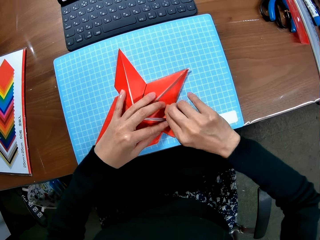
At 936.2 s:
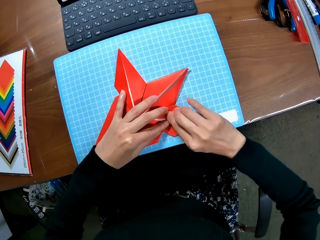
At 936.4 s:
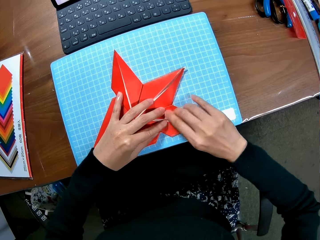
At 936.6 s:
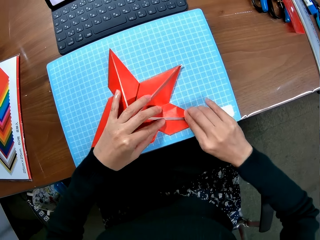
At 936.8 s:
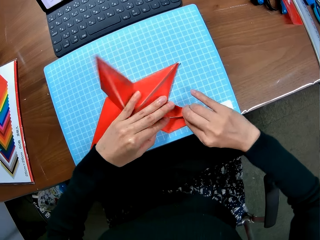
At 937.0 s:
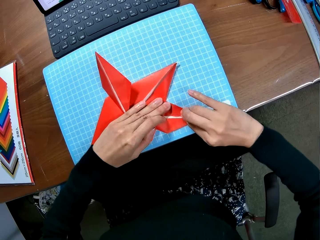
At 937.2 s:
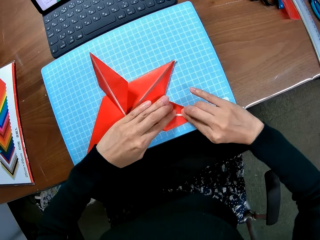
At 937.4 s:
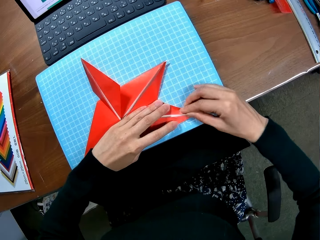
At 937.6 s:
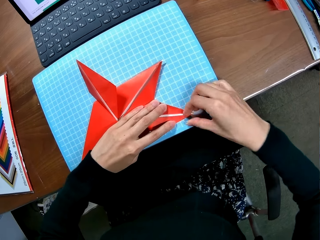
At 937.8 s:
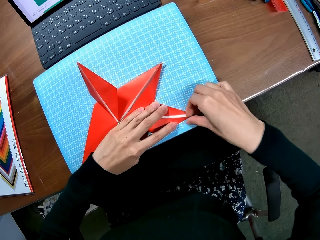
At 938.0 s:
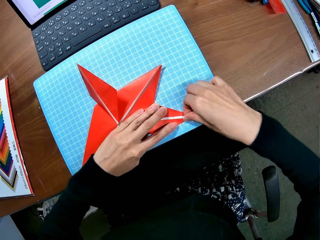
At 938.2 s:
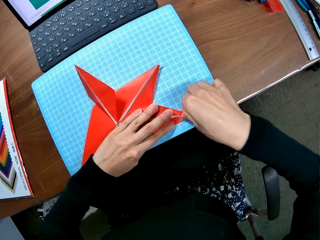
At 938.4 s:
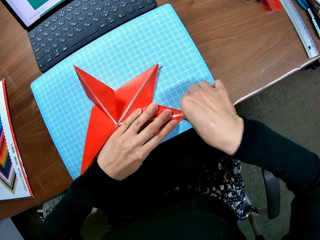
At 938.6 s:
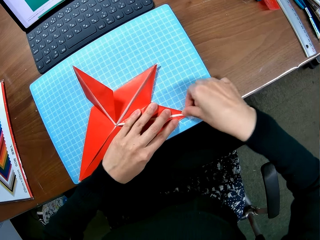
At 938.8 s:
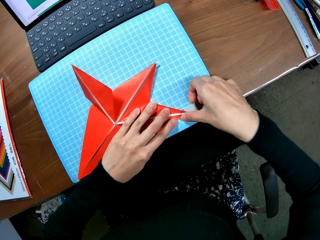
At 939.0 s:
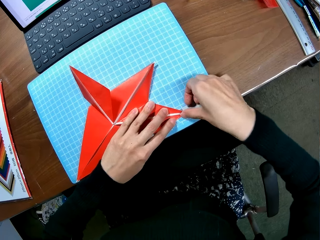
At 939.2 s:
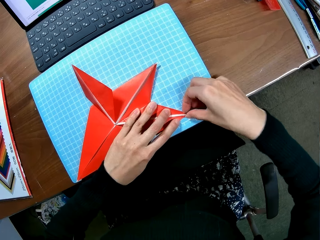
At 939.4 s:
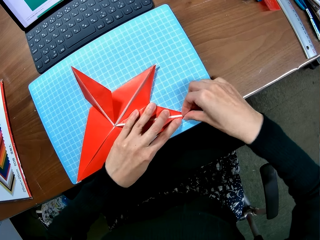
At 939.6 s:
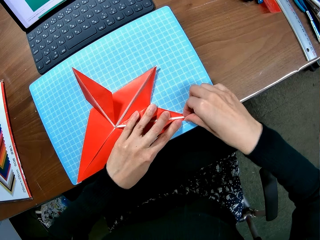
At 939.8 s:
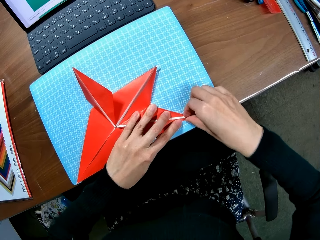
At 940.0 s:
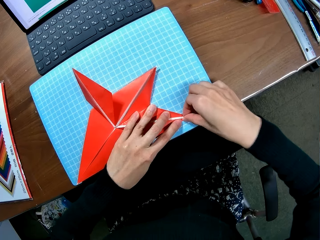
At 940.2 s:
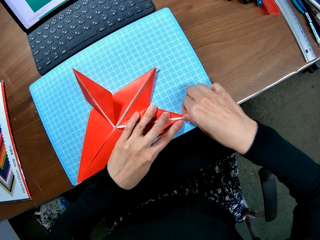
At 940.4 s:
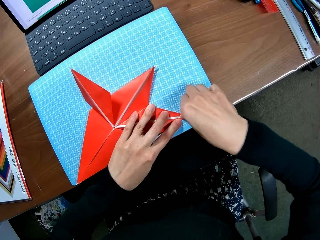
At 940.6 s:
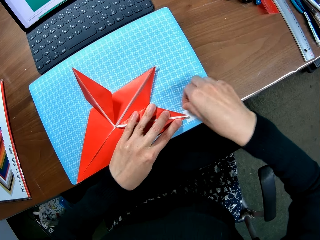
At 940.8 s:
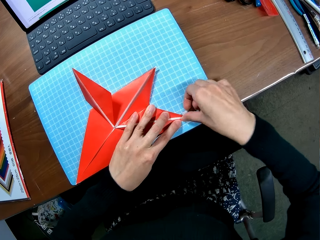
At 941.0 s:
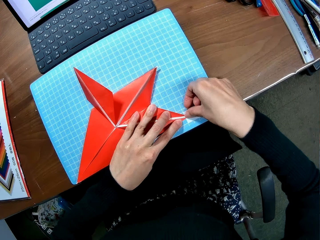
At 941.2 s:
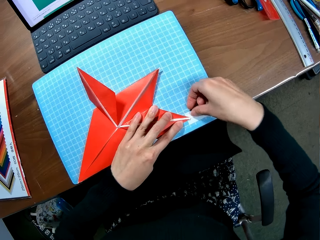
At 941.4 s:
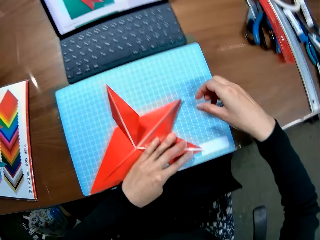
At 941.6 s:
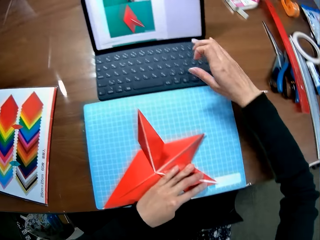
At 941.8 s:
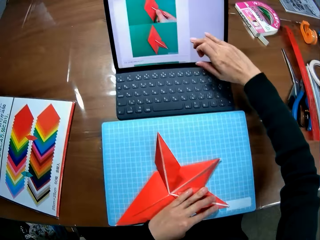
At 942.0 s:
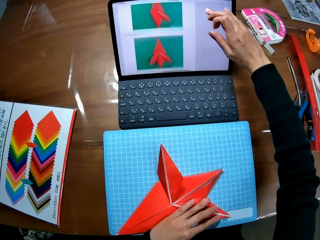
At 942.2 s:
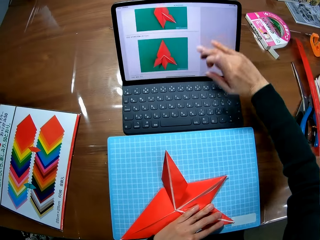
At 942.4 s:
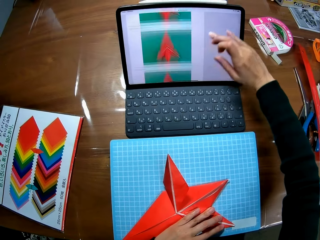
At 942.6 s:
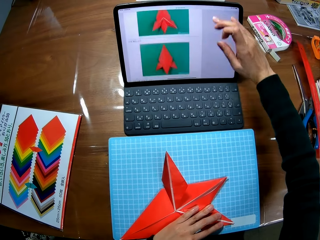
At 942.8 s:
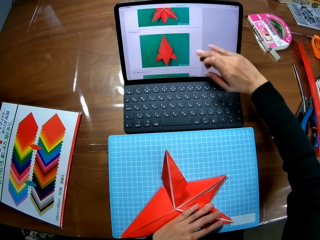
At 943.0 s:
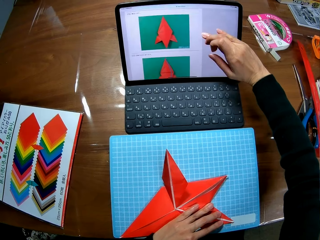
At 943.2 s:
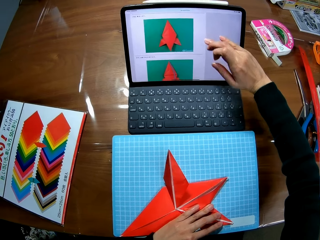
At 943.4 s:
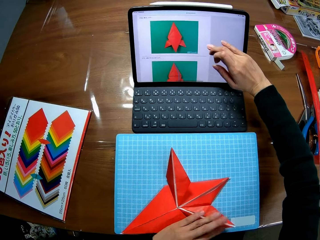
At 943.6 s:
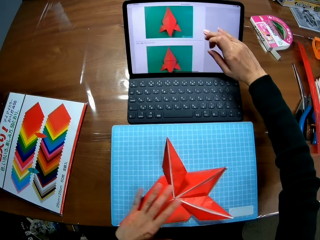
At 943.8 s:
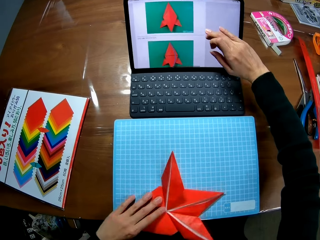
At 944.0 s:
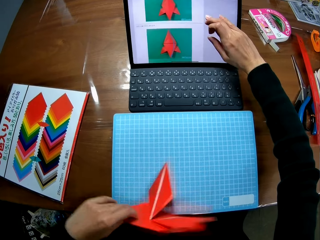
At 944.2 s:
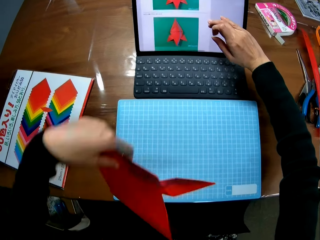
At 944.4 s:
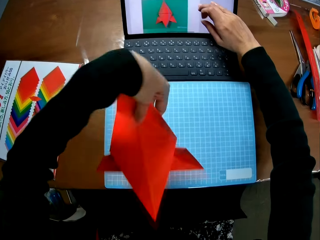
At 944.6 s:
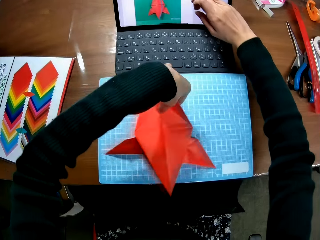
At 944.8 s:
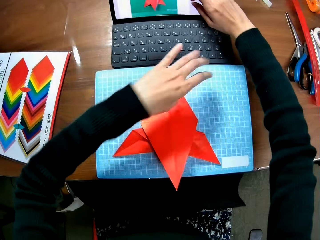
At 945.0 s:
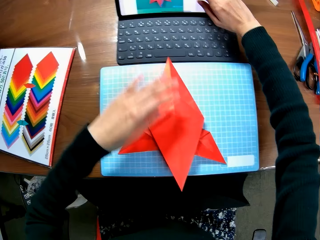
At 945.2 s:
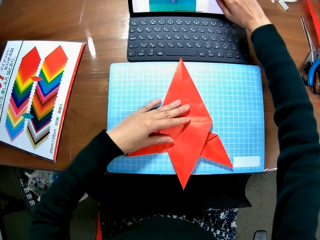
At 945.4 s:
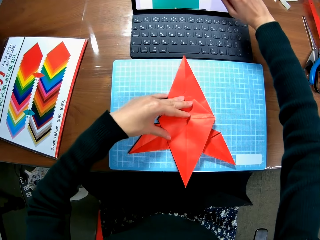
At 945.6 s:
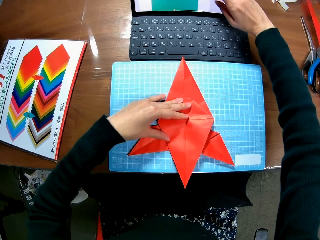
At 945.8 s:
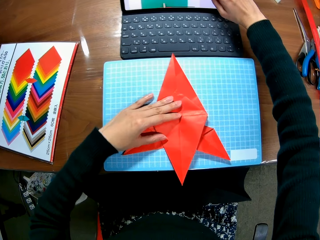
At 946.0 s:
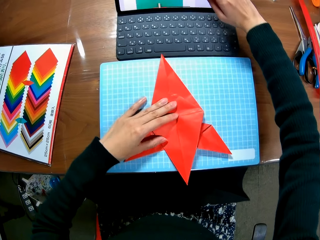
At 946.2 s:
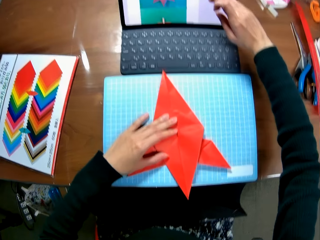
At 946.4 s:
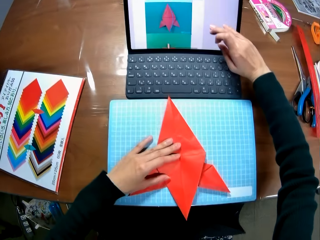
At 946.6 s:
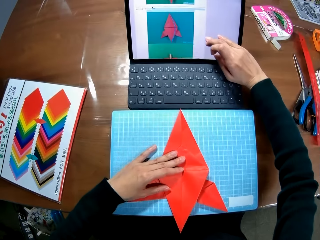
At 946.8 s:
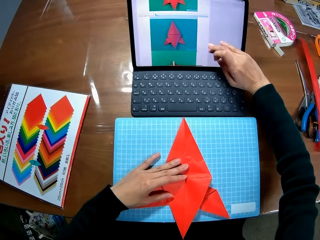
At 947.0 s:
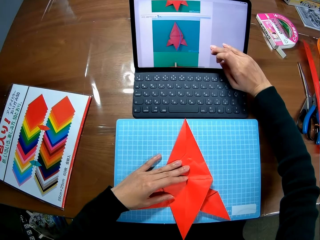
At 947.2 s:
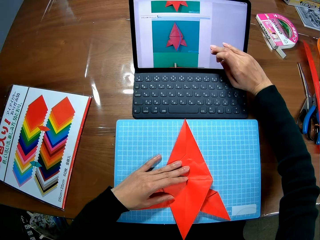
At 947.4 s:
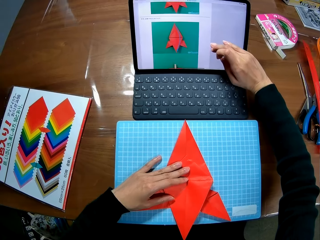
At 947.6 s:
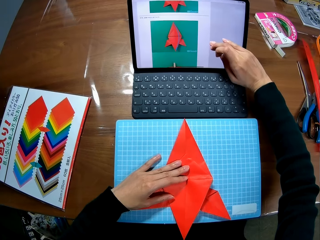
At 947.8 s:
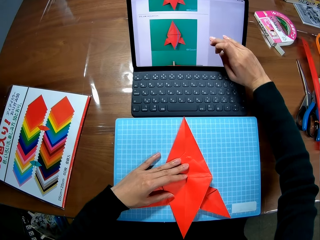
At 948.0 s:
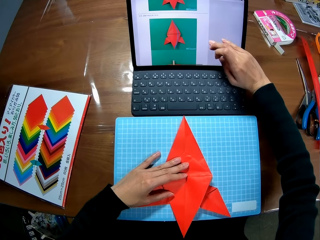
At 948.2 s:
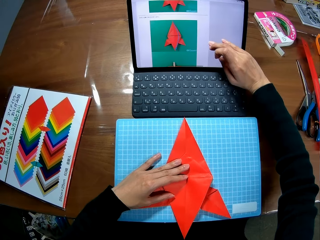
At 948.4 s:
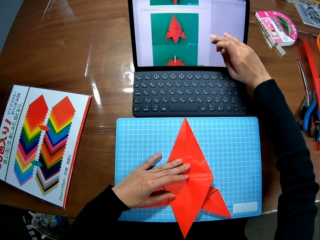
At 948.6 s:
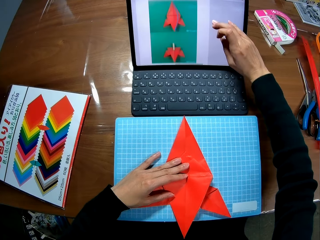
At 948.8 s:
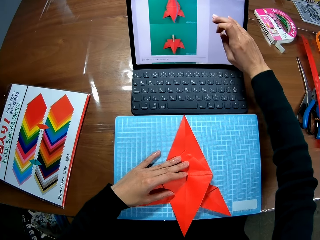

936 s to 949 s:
The camera wearer scrolls up the screen of the laptop with her right hand. She flips the paper piece. She scrolls up the screen of the laptop with her right hand.

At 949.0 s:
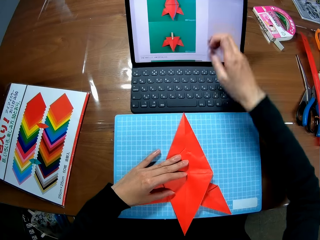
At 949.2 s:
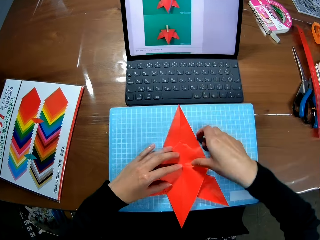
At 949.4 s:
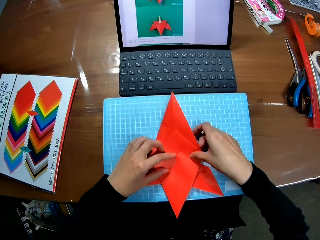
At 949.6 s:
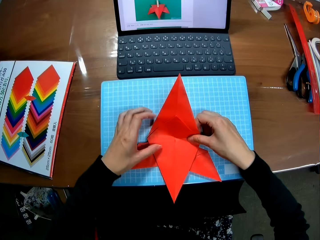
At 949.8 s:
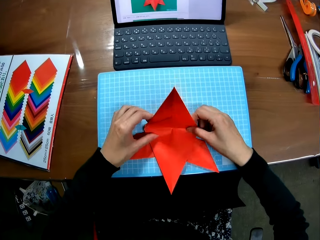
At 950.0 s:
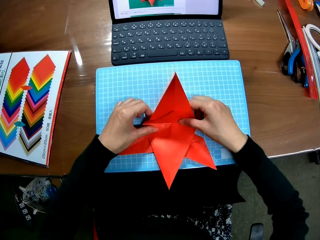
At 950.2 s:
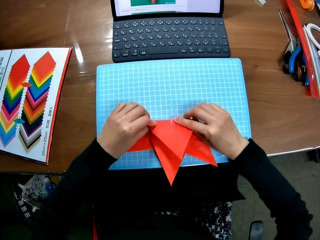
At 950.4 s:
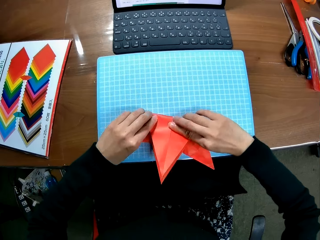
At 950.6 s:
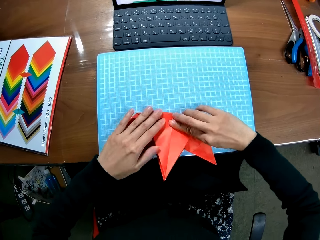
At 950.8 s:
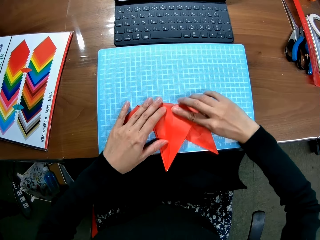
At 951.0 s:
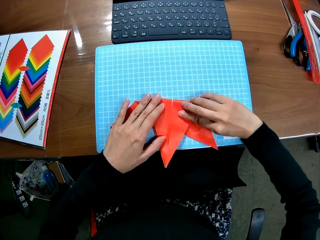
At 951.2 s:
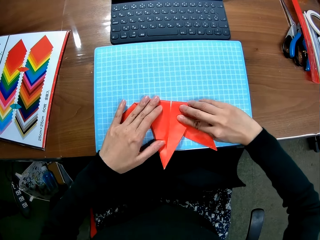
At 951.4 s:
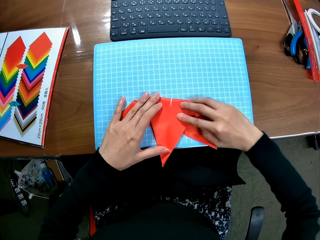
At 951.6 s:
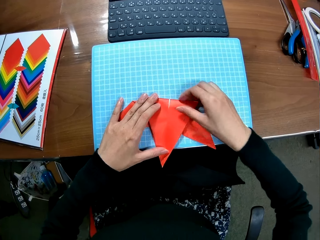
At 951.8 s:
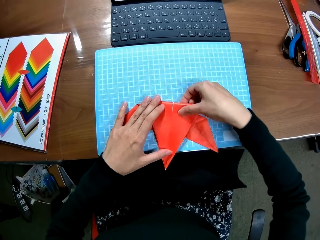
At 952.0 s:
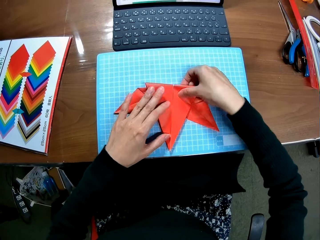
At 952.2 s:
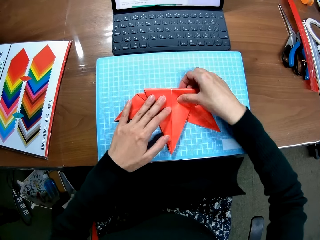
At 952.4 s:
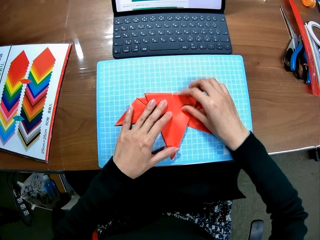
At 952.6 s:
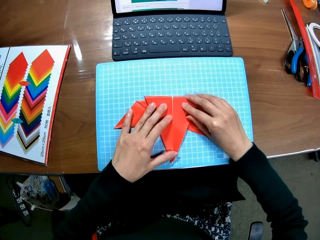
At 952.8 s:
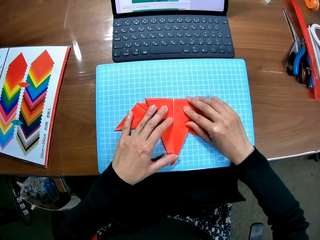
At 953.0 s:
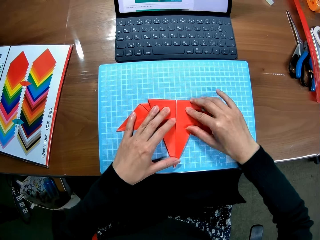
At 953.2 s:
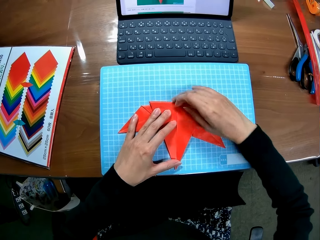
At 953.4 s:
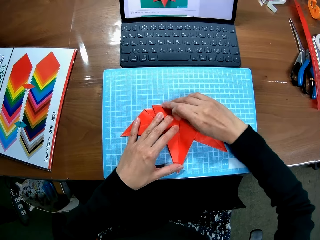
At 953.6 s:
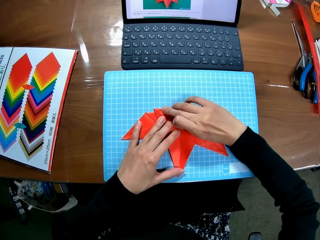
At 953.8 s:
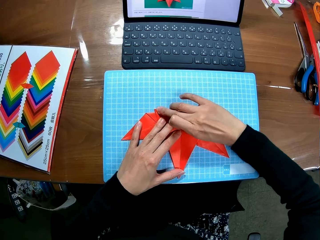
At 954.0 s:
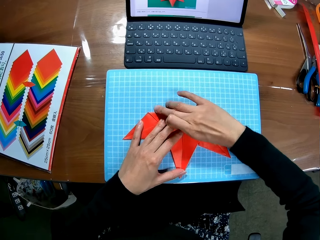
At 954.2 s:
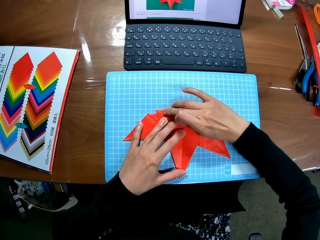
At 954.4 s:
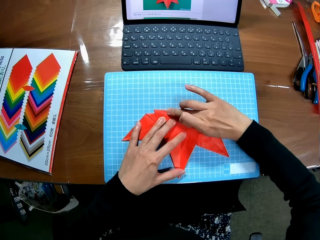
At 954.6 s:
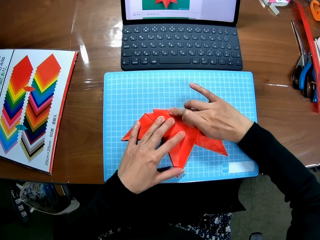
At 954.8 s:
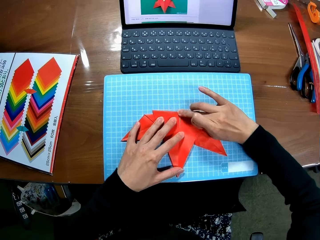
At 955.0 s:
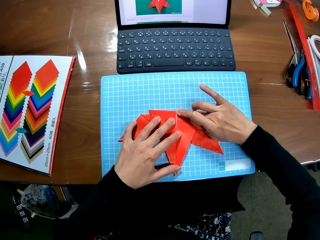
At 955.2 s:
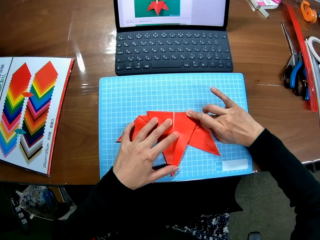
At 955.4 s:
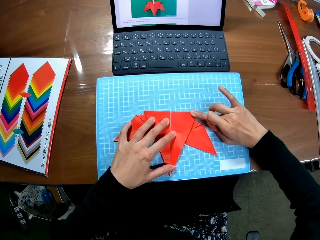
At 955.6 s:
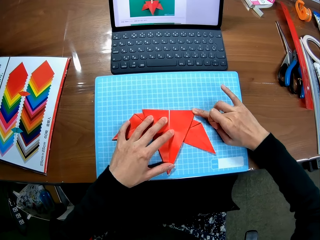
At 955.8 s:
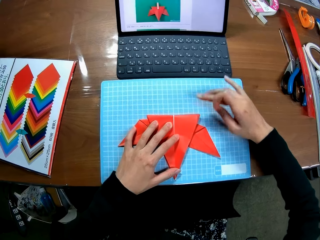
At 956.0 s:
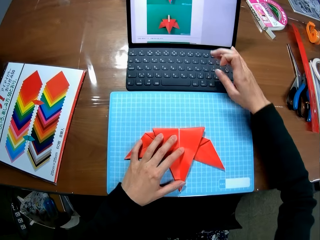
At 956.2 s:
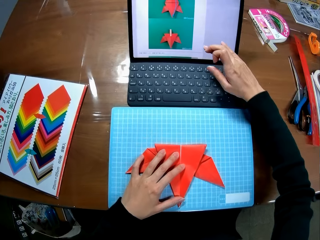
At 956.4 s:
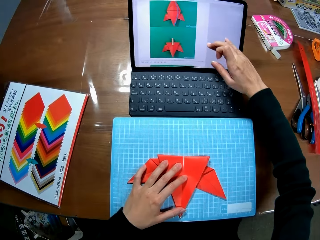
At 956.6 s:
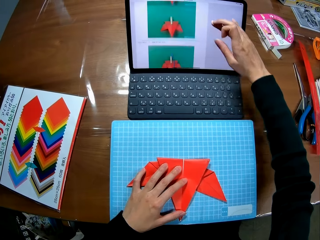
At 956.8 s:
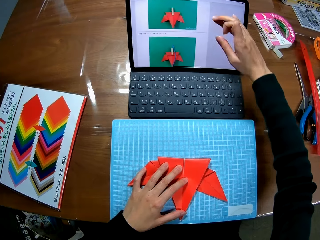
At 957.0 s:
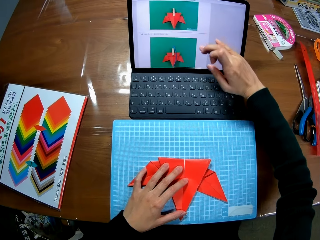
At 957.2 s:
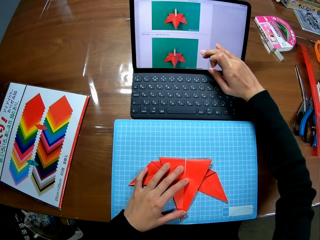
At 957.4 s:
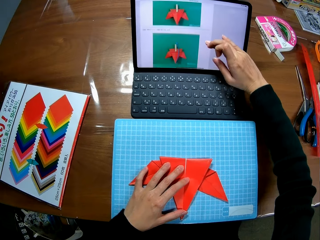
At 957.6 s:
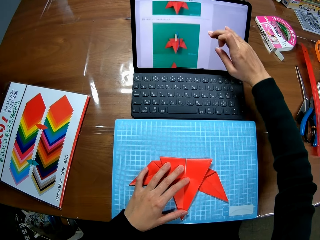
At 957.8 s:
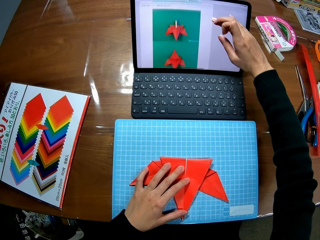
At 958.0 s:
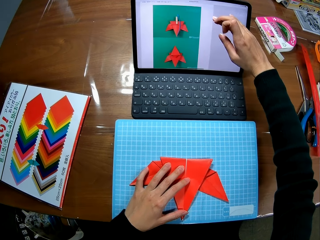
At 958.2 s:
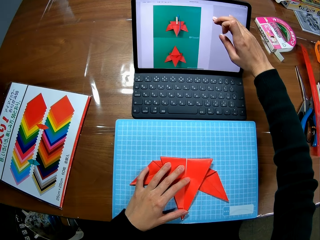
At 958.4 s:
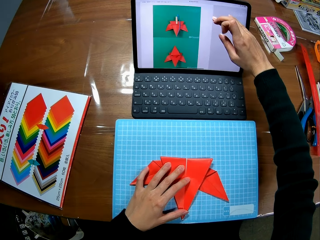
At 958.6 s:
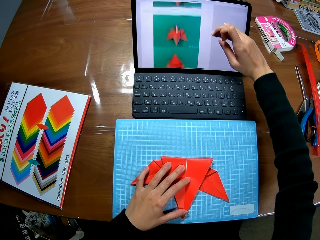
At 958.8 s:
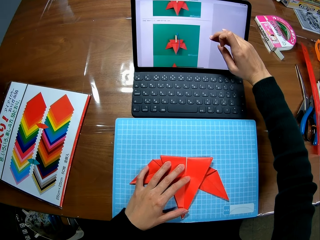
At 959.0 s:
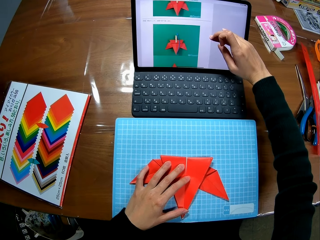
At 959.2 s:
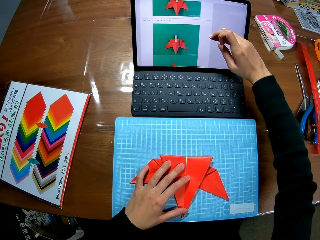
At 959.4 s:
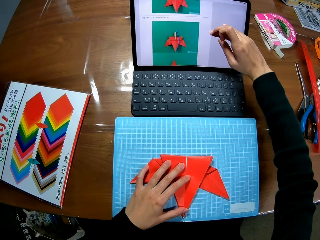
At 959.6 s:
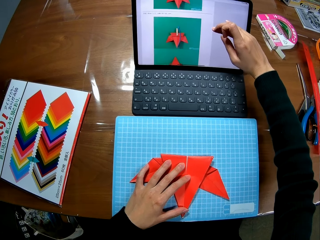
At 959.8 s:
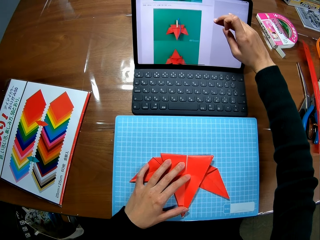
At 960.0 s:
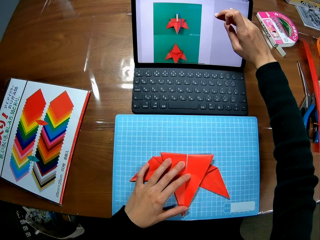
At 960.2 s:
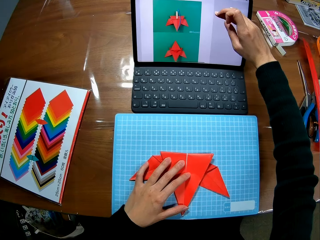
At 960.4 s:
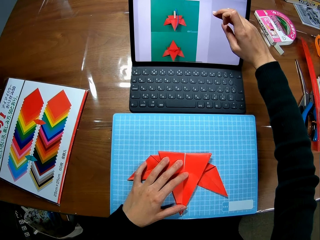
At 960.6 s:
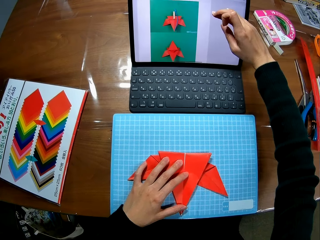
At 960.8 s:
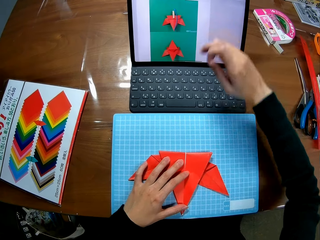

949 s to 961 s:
The camera wearer folds the crafting paper. She presses the crafting paper. She scrolls up the screen of the laptop with her right hand.
